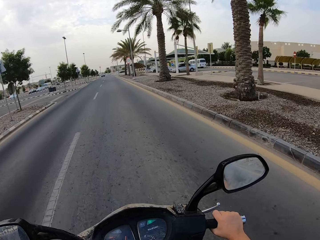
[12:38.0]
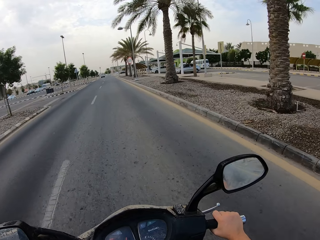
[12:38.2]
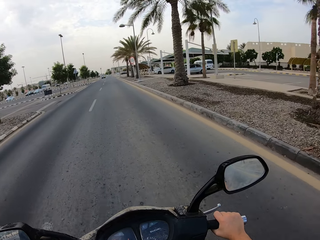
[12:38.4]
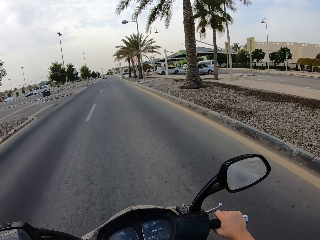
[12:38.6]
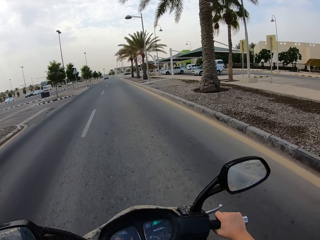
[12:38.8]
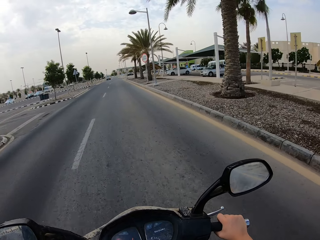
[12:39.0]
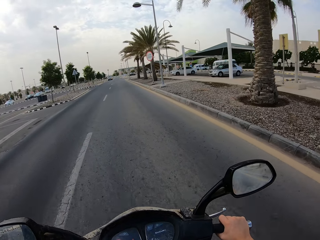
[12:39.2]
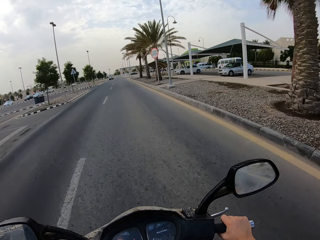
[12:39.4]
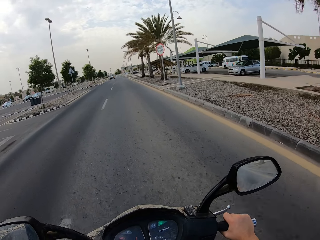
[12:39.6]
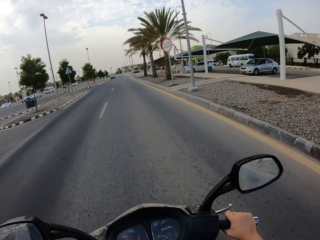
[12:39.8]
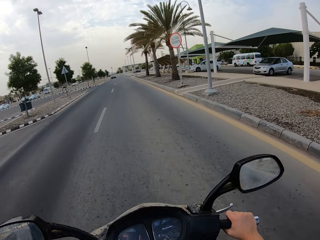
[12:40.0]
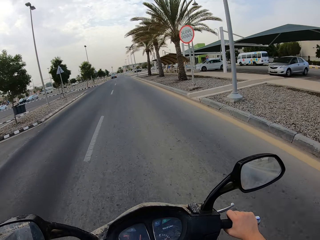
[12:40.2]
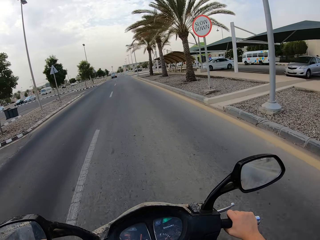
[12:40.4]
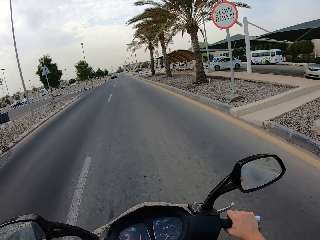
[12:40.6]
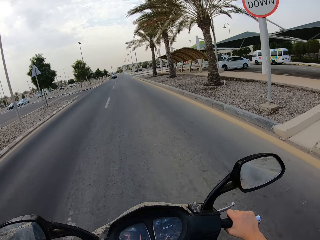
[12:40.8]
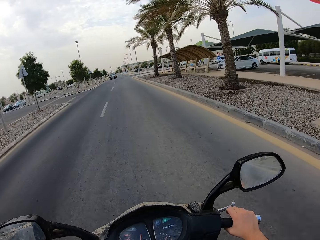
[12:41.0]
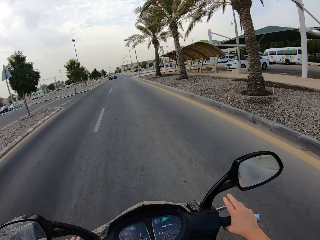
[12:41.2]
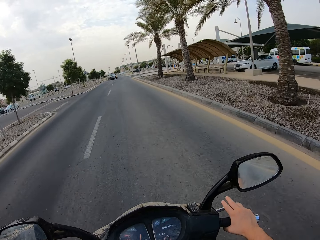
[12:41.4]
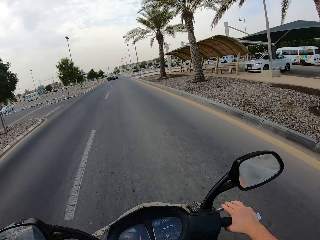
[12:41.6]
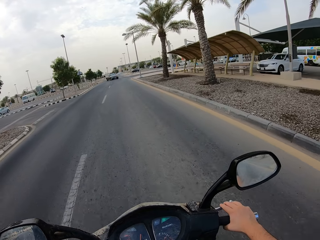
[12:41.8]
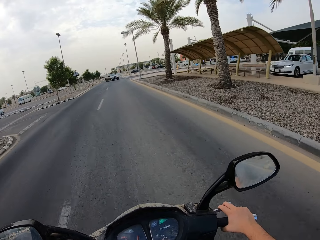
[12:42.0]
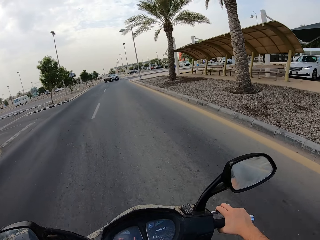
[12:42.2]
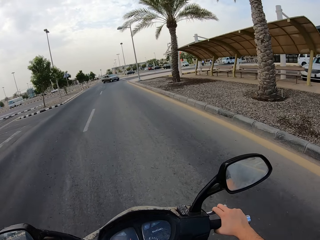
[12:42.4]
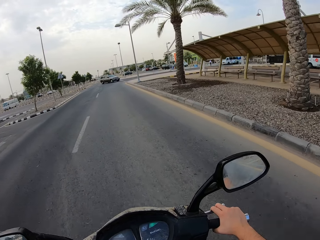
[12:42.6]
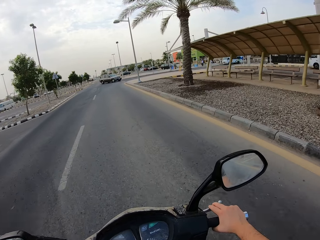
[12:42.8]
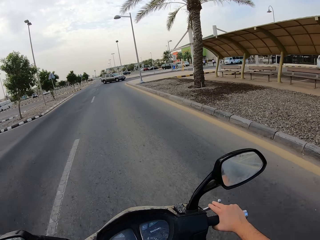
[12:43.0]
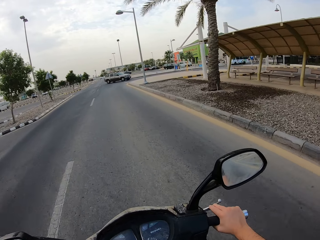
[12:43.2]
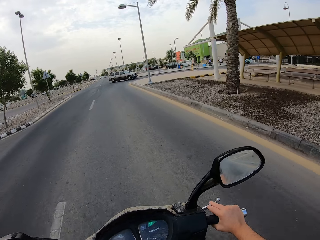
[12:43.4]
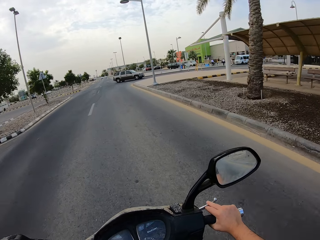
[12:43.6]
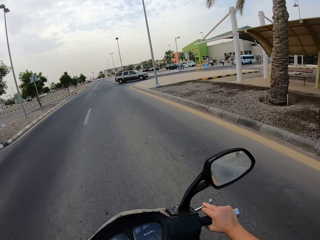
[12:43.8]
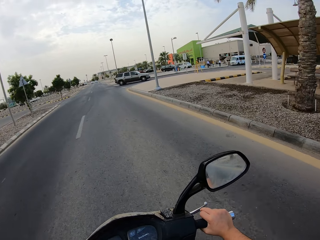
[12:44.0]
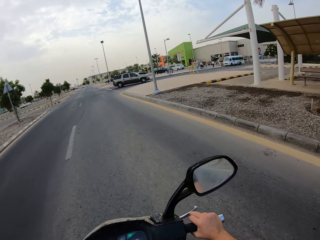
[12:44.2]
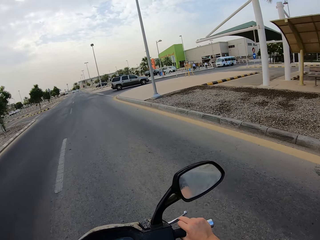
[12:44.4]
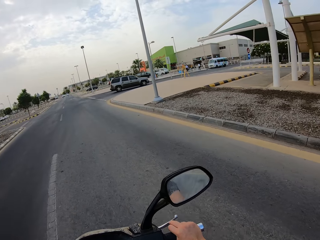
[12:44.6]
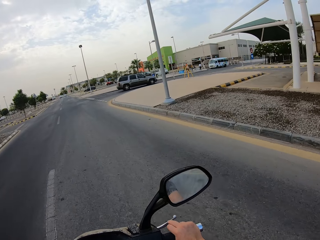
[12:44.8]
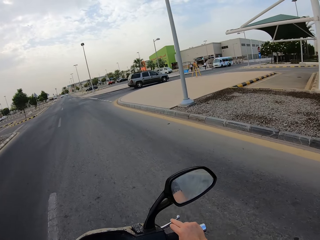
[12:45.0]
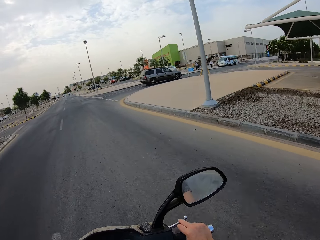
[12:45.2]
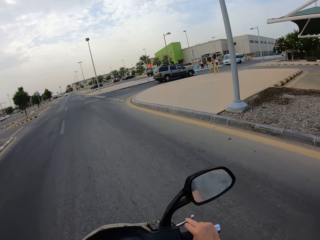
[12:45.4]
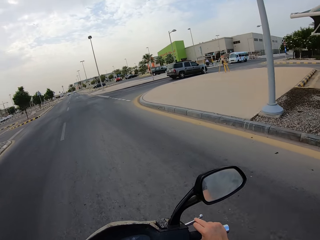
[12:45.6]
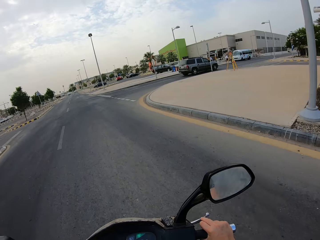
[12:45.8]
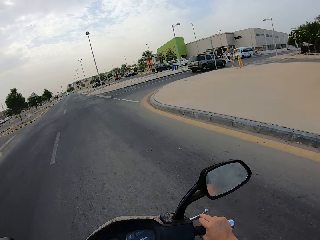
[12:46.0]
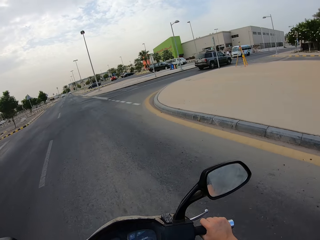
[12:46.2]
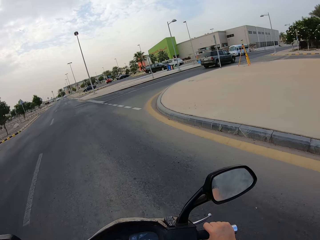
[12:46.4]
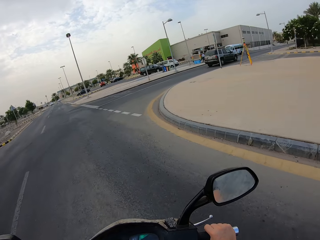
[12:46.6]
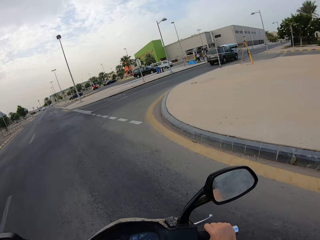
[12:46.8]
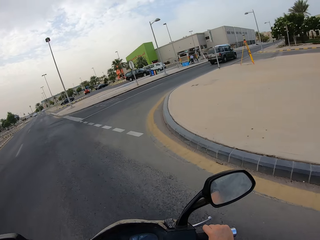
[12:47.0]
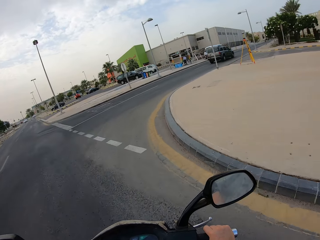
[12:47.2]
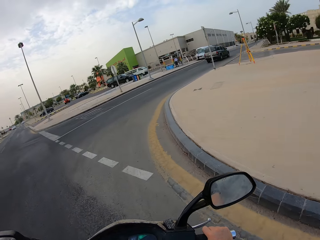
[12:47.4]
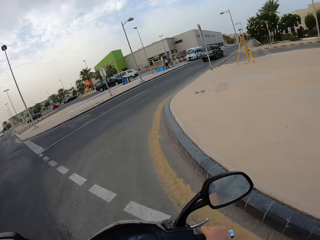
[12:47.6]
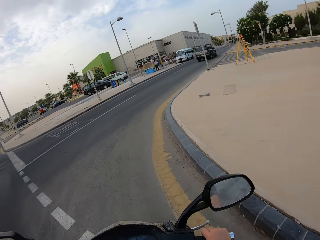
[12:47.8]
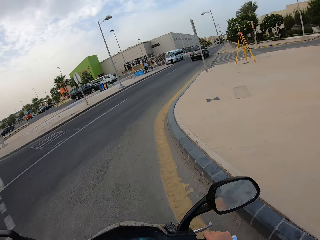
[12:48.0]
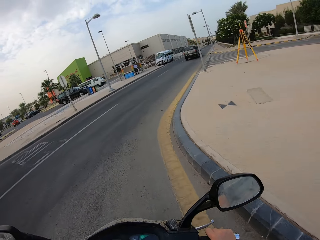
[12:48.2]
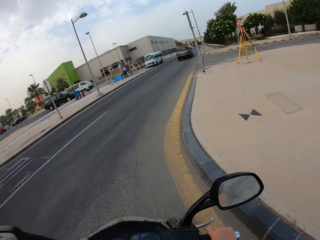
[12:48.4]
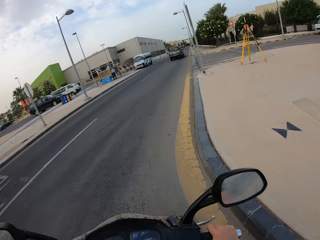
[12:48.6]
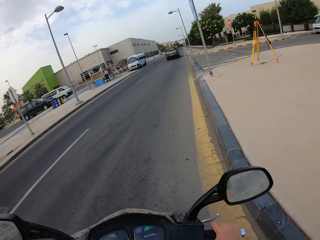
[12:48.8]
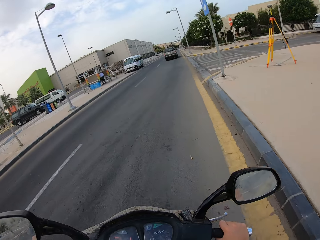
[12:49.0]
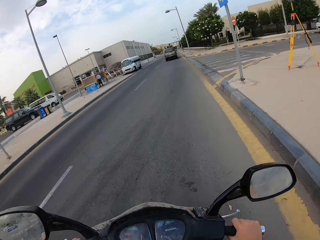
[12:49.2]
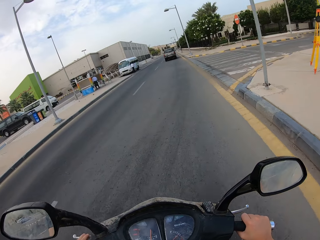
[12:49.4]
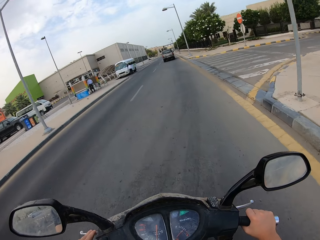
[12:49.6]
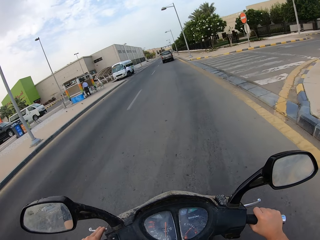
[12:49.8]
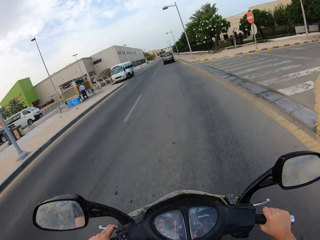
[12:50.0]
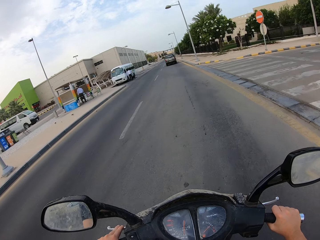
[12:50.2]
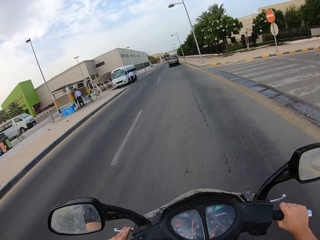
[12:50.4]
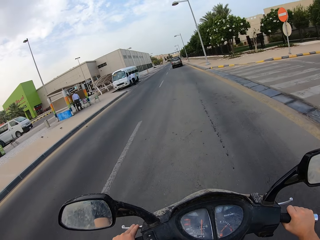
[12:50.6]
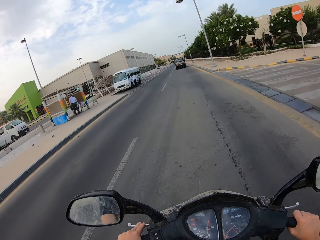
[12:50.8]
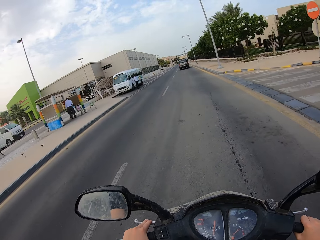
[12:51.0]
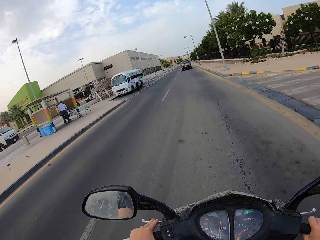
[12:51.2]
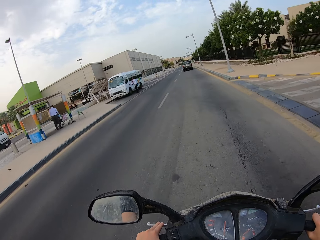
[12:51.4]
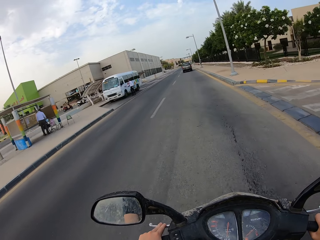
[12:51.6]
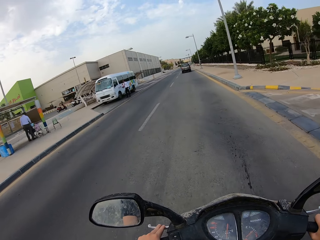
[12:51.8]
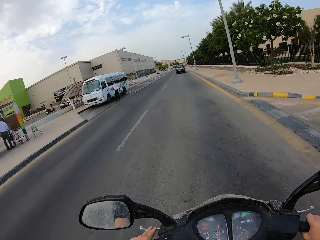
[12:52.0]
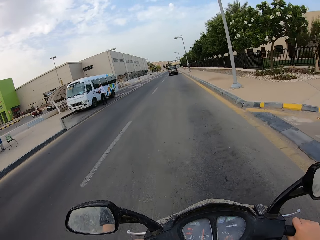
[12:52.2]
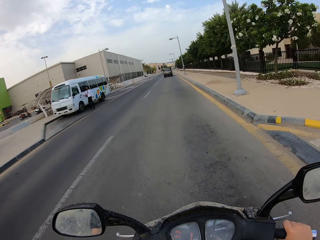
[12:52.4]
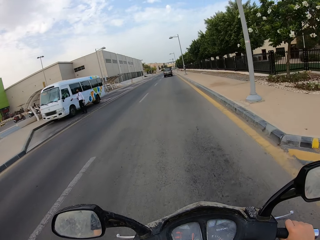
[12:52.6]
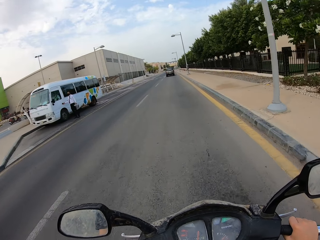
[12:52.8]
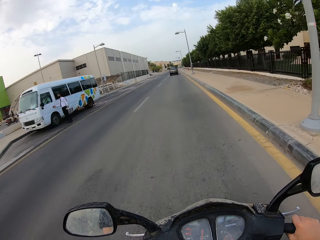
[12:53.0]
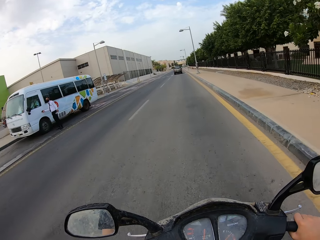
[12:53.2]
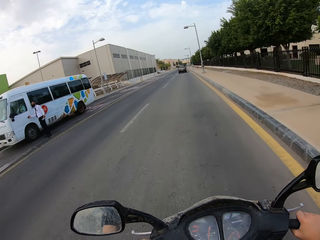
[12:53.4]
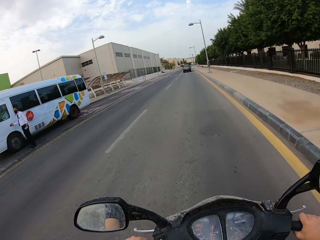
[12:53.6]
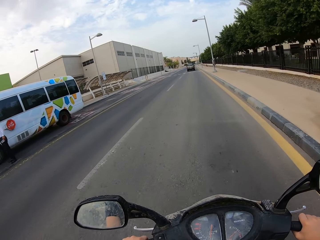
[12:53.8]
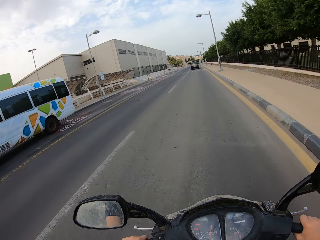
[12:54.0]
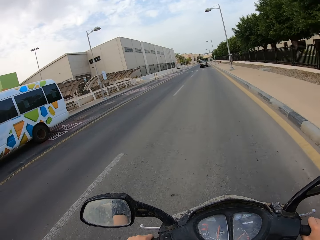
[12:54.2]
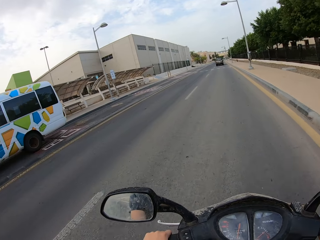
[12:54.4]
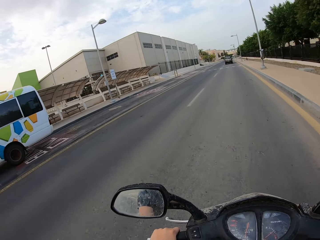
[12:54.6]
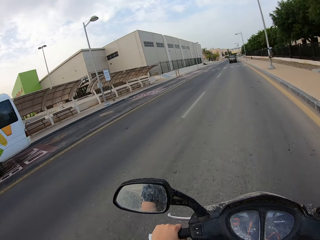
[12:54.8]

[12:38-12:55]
The camera wearer holds the brakes. They ride the motorcycle on the road. They turn to the right side of the road.

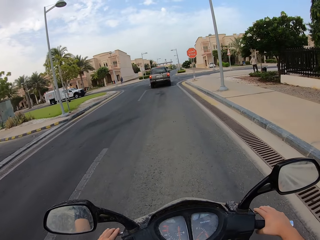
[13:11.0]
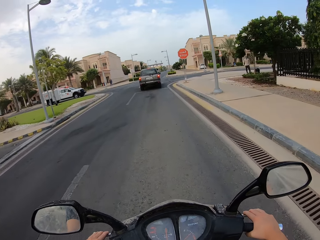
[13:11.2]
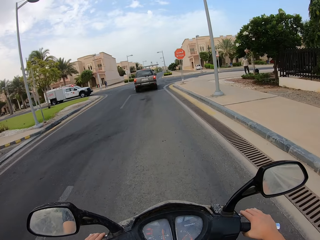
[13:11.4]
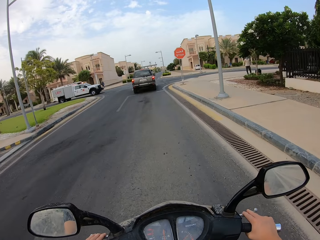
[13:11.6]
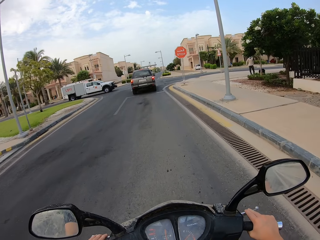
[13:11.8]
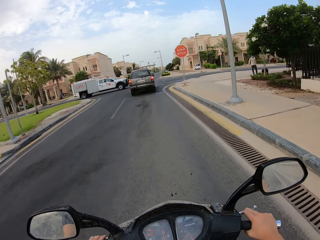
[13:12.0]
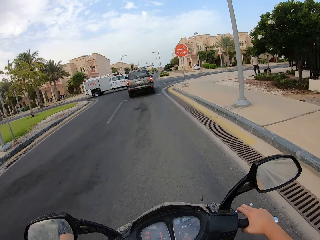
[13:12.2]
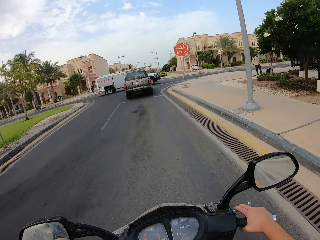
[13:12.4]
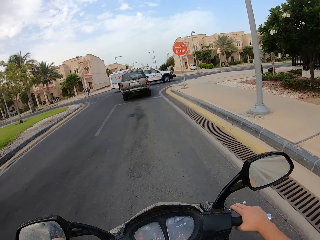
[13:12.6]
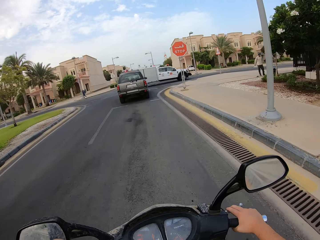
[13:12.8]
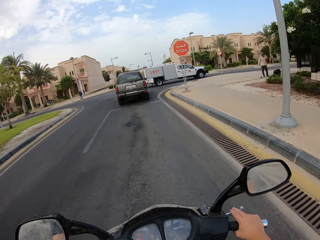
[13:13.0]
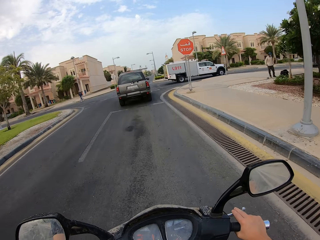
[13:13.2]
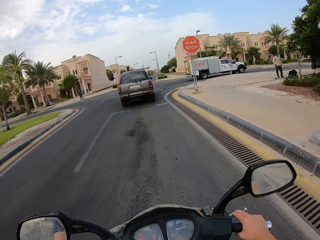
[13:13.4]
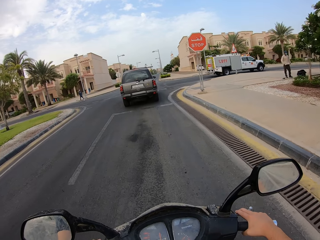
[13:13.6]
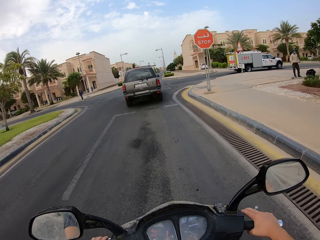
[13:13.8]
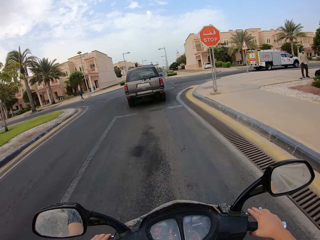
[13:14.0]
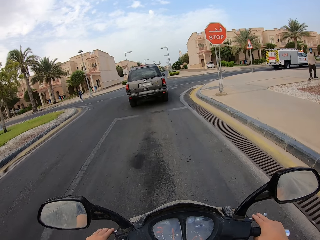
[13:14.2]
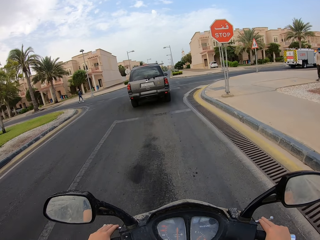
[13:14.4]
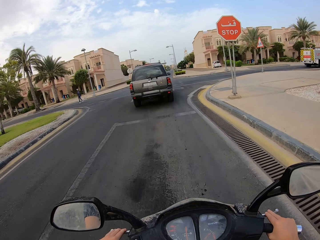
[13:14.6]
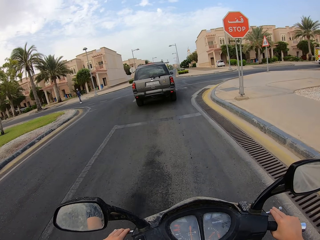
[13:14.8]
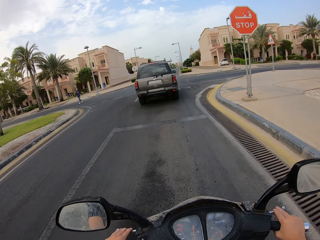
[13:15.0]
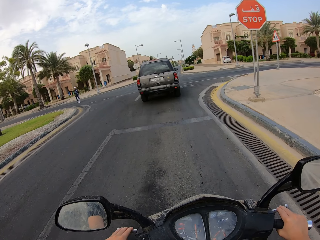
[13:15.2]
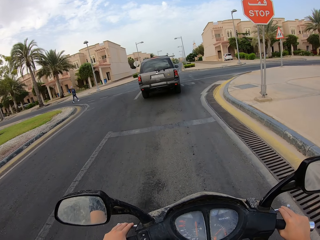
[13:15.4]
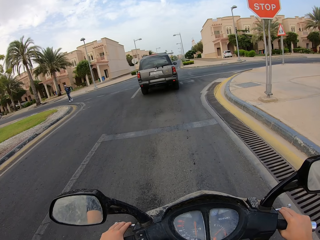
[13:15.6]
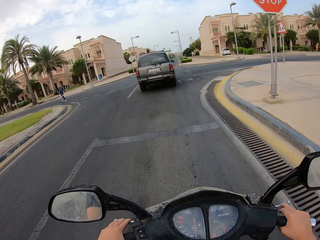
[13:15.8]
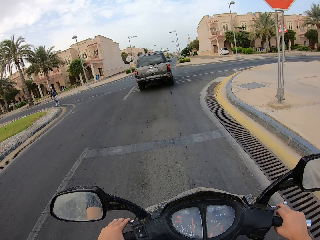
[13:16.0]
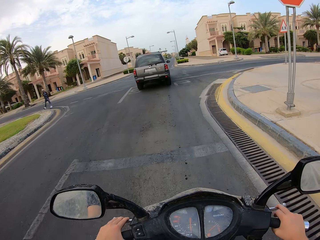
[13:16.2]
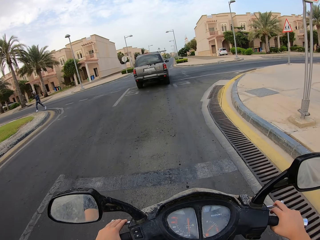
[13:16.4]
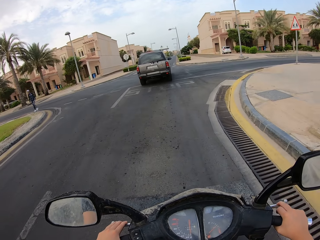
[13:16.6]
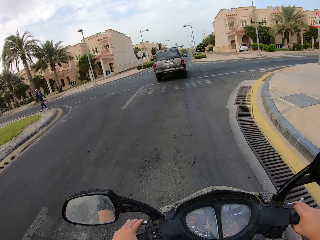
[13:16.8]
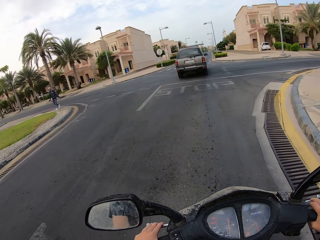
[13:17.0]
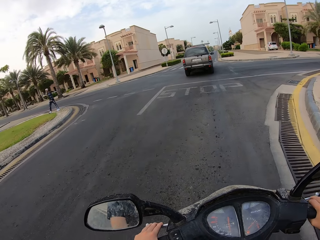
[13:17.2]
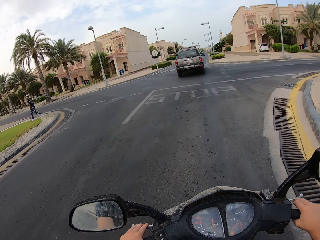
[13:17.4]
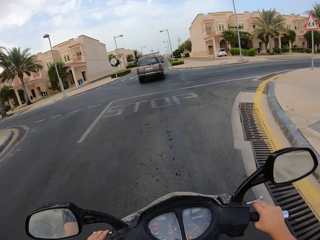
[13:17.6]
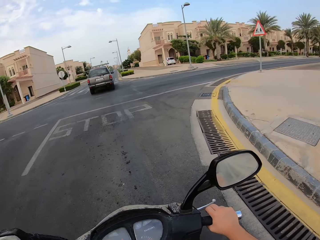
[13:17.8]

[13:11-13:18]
The camera wearer holds the brakes.
